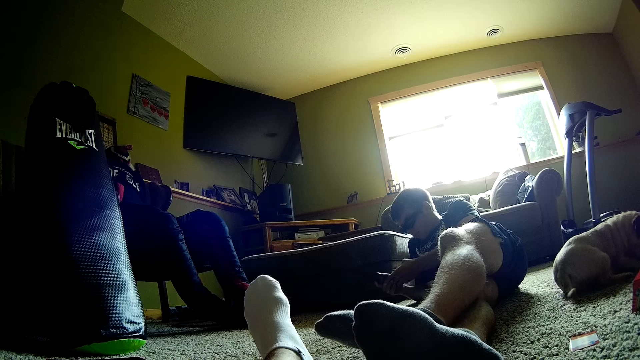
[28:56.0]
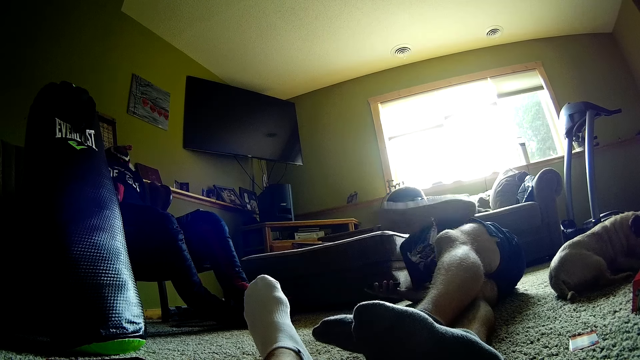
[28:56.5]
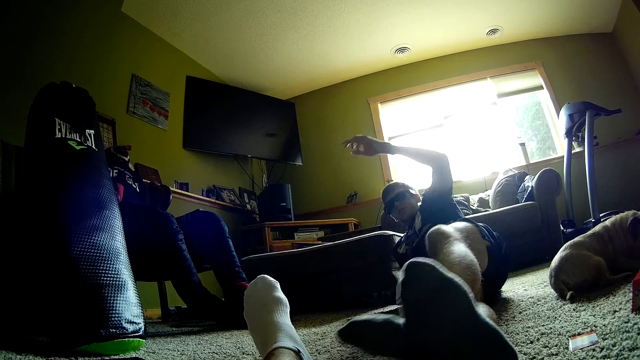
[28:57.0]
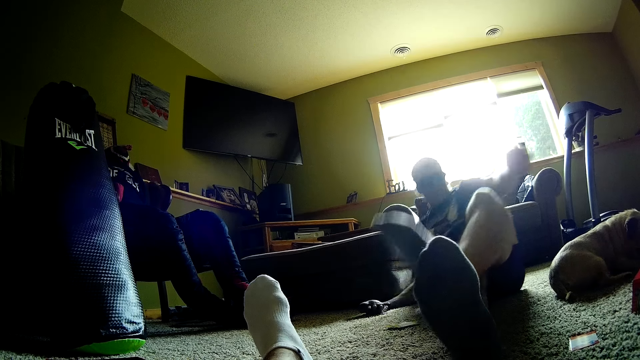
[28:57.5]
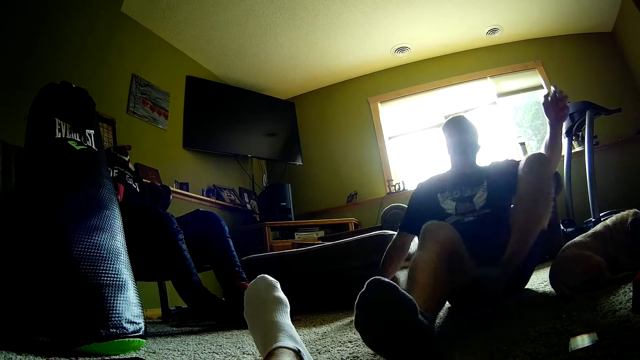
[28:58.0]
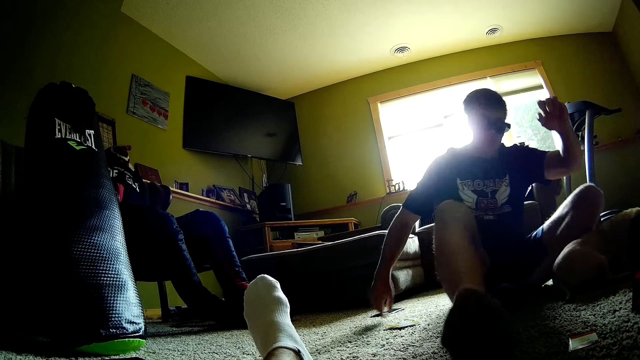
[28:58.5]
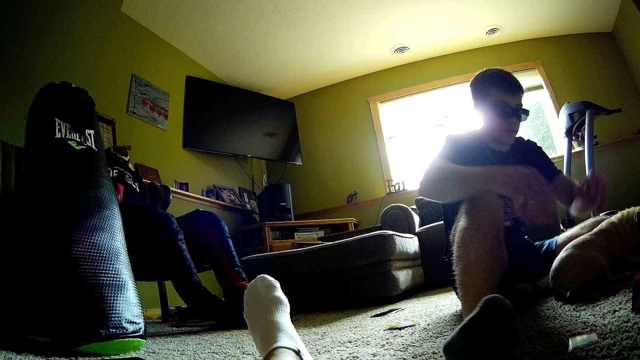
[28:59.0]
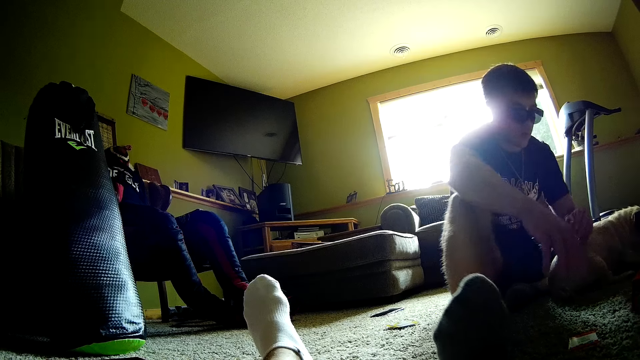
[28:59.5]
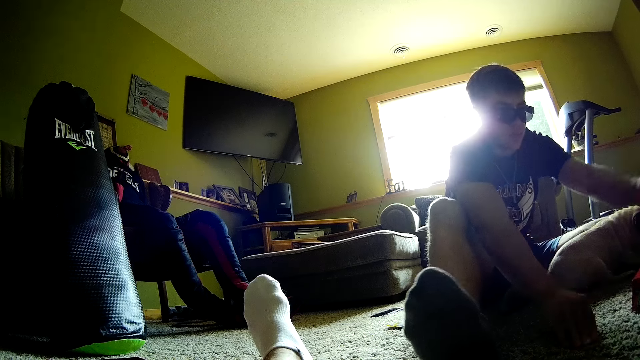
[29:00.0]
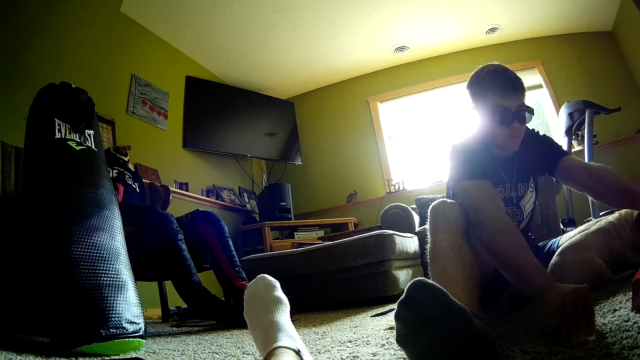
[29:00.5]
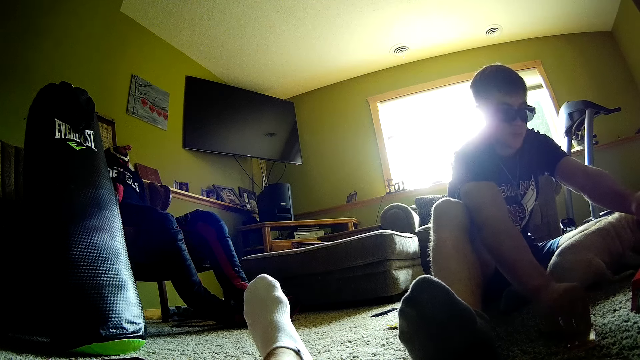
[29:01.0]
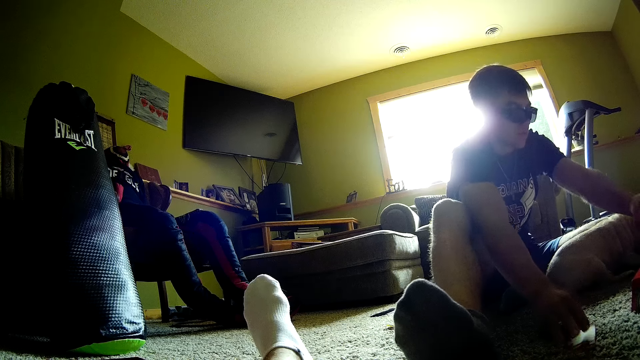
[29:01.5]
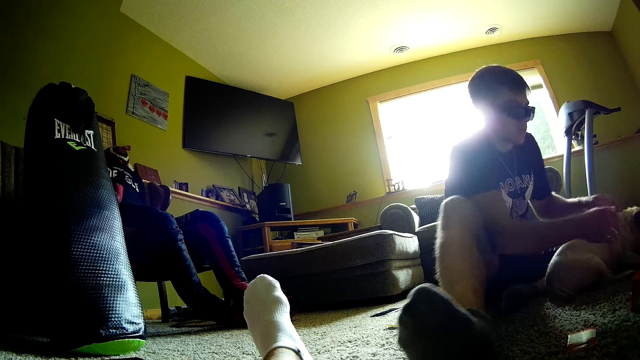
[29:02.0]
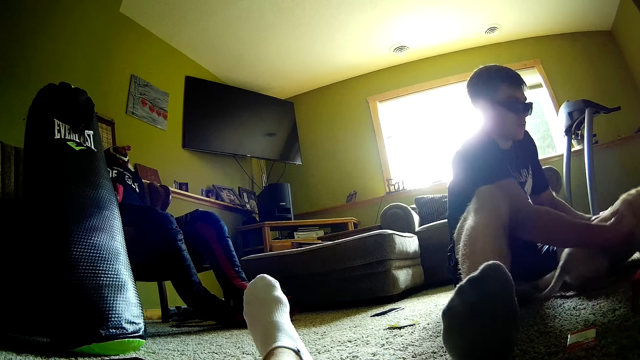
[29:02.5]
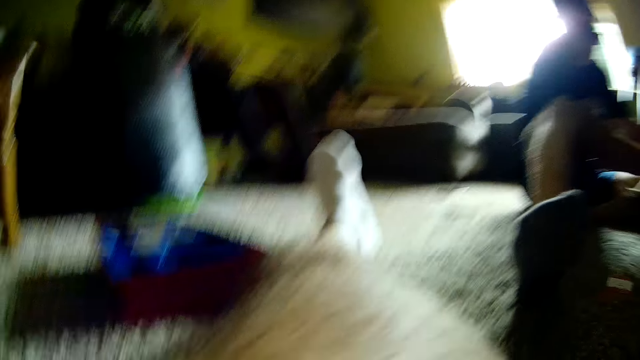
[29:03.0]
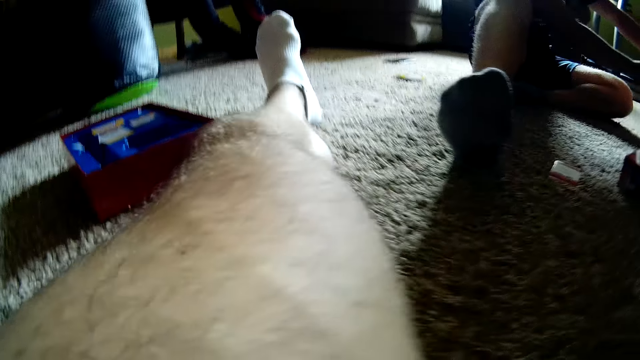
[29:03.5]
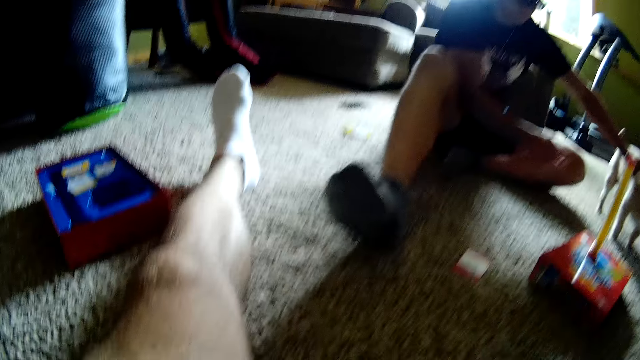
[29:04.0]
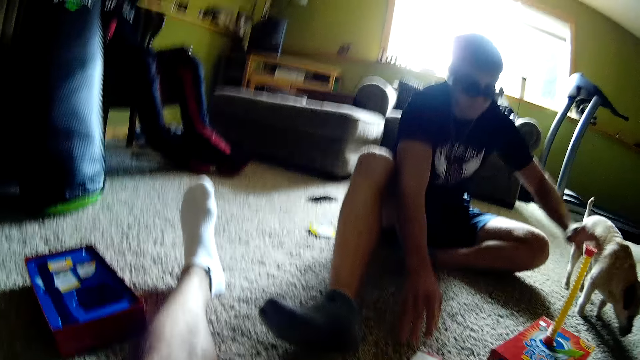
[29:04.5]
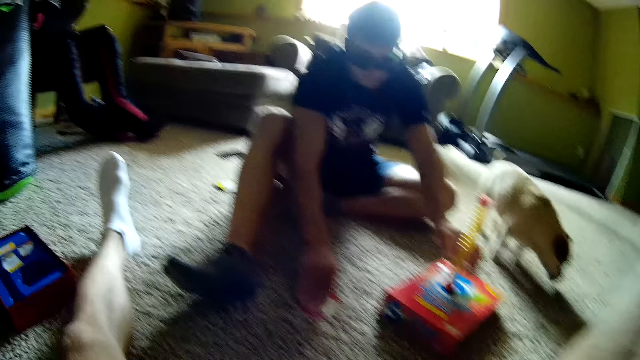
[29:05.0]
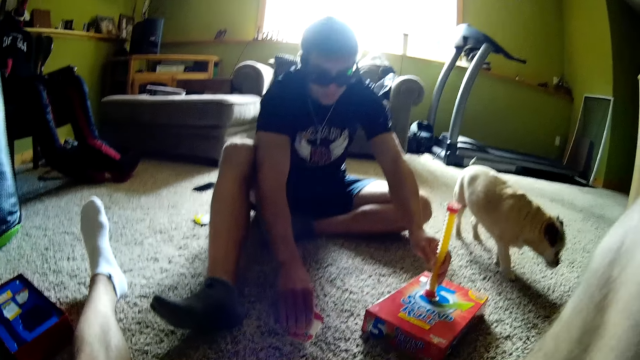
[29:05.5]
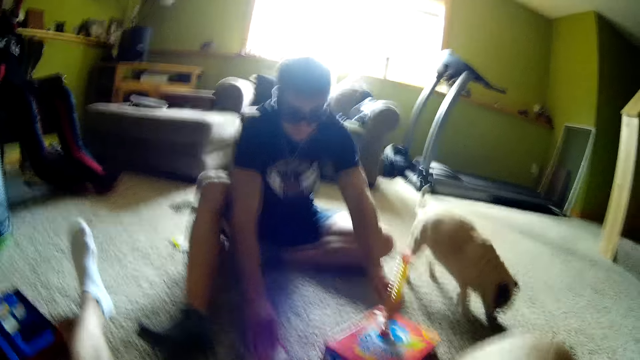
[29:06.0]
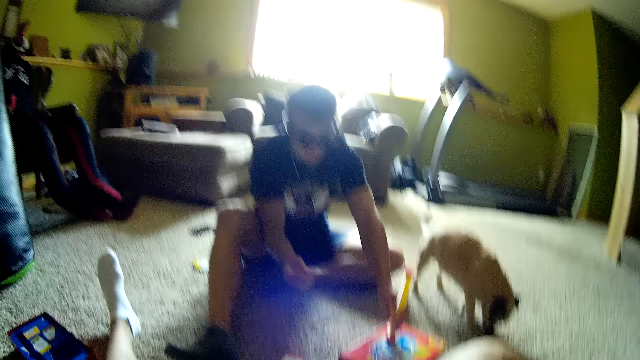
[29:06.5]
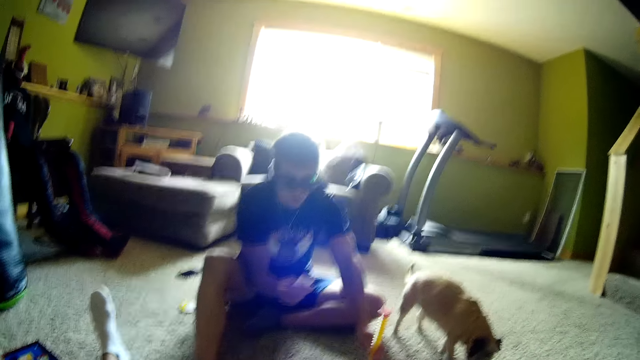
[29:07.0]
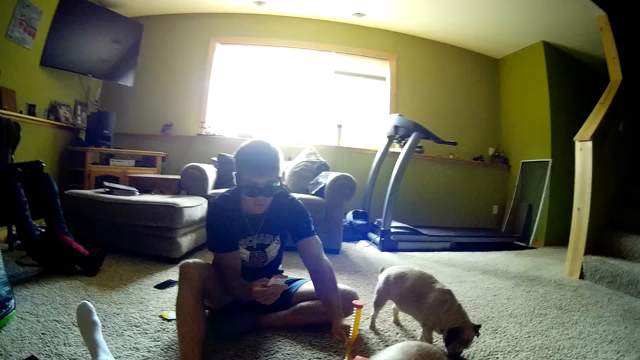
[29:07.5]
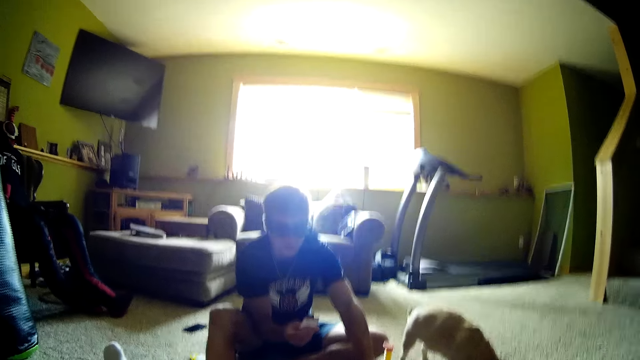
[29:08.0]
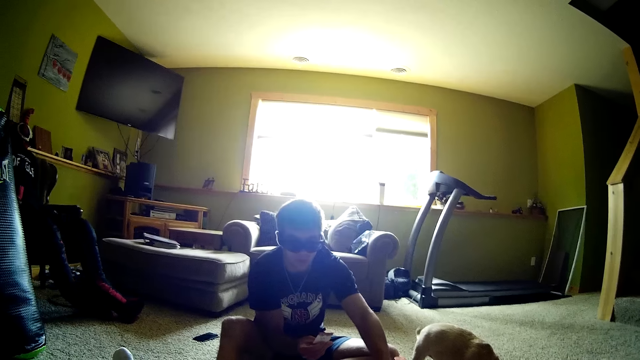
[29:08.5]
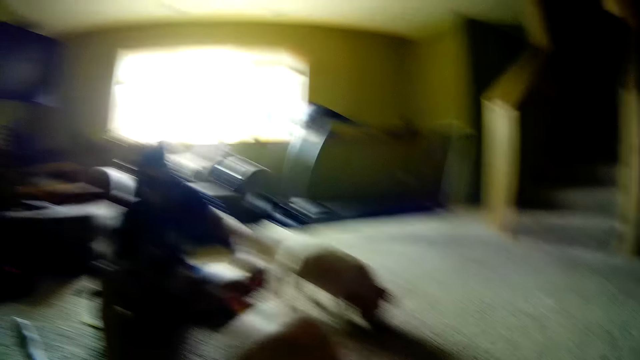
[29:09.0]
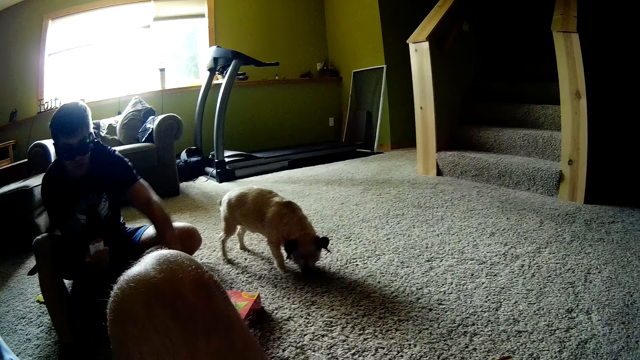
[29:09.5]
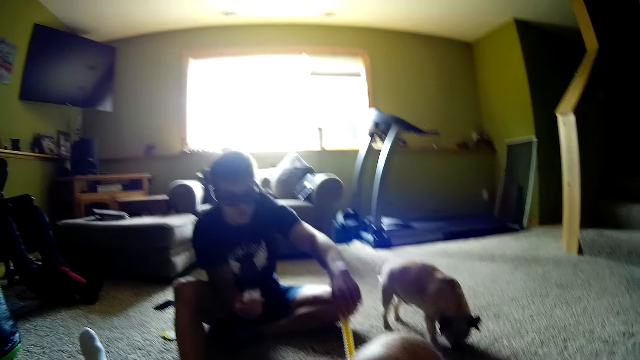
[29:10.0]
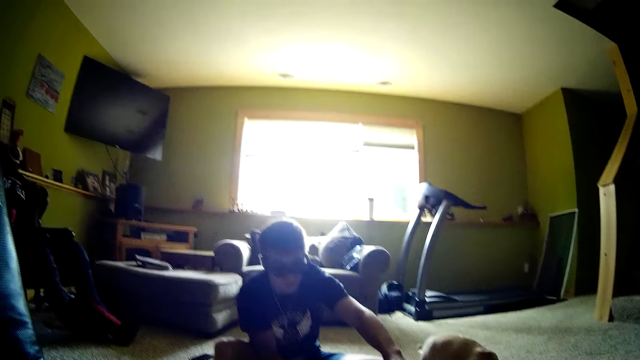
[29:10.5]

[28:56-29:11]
A man raises up, sits down, and puts the phone on the floor. The man touches the cards. The man moves the dog and holds the dog. The camera wearer picks up the camera. The man holds a card, holds a timer, and picks up the card. The camera wearer puts on the camera.

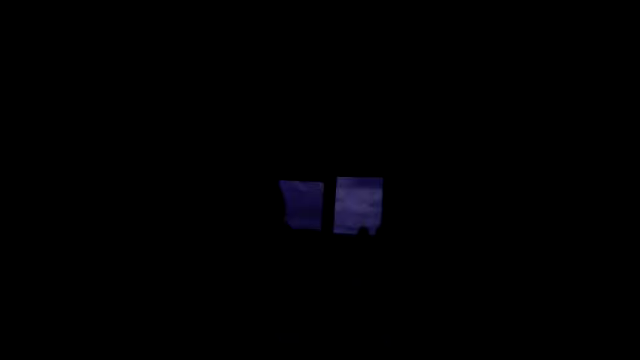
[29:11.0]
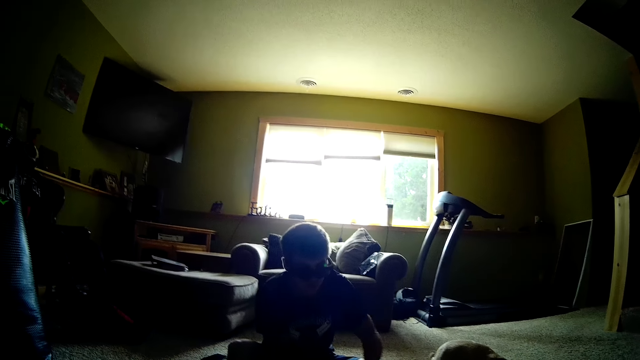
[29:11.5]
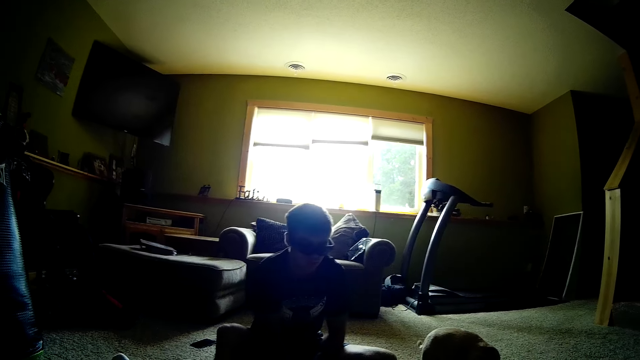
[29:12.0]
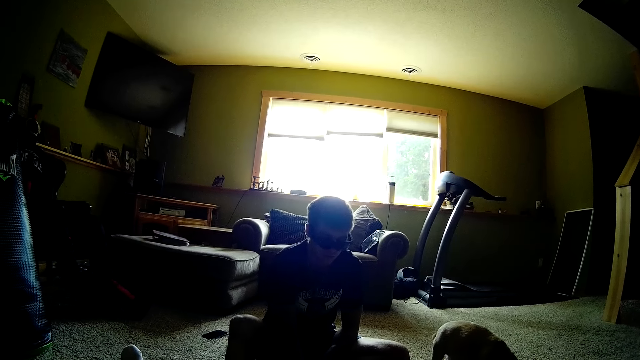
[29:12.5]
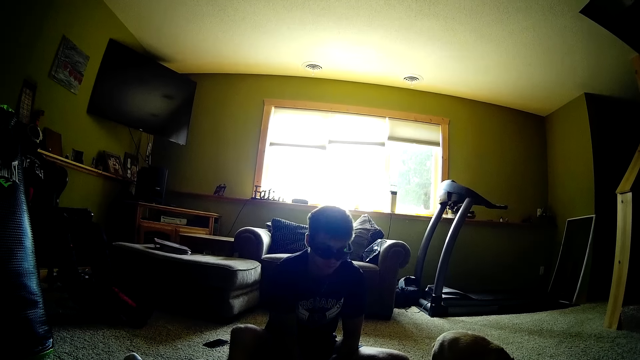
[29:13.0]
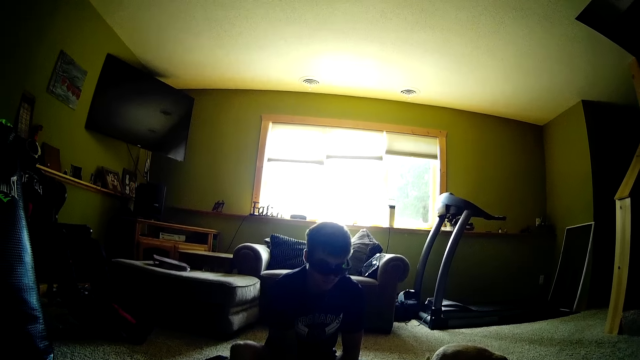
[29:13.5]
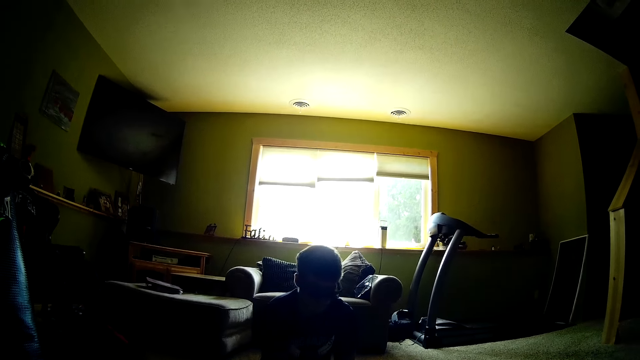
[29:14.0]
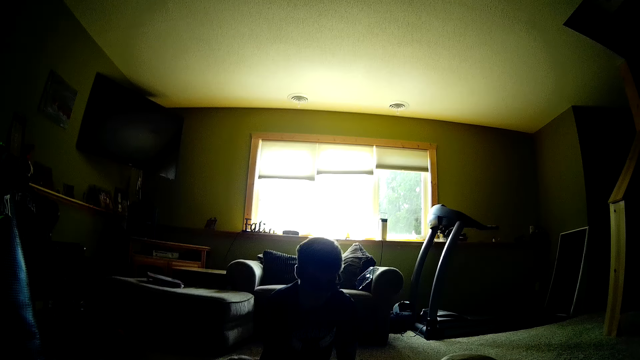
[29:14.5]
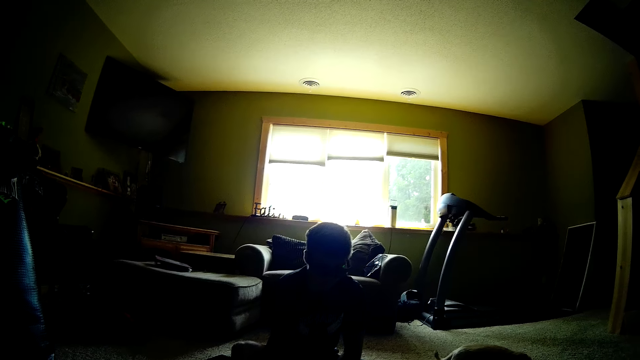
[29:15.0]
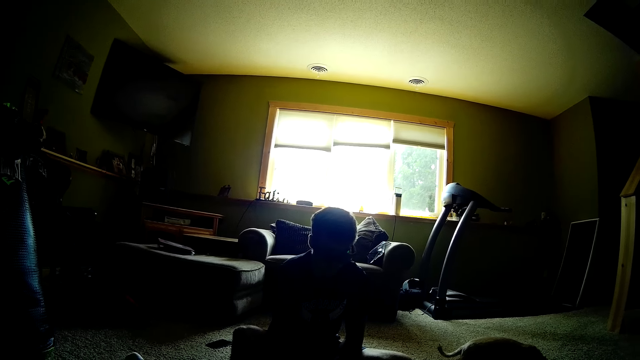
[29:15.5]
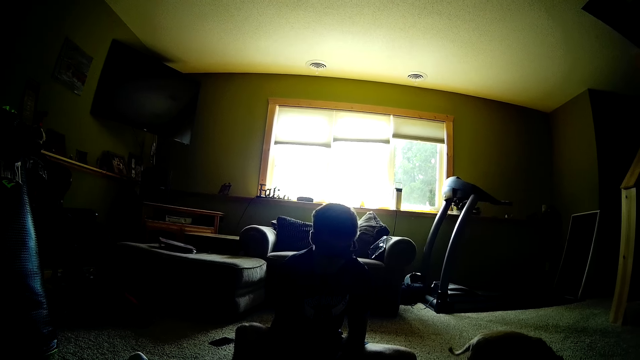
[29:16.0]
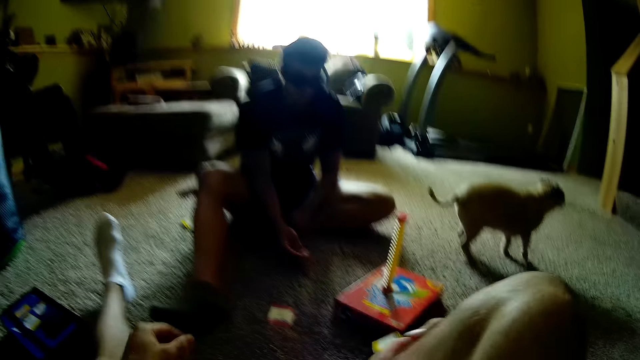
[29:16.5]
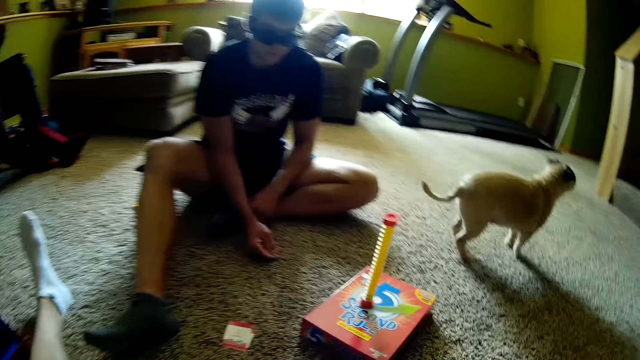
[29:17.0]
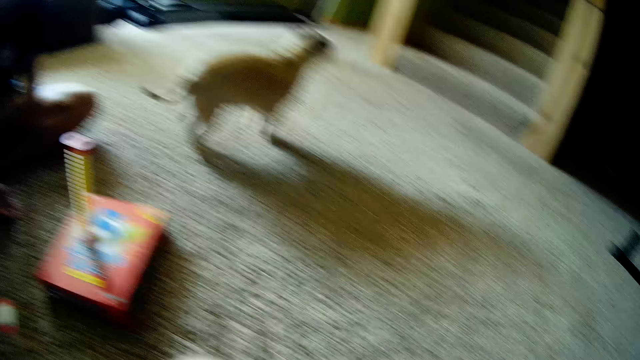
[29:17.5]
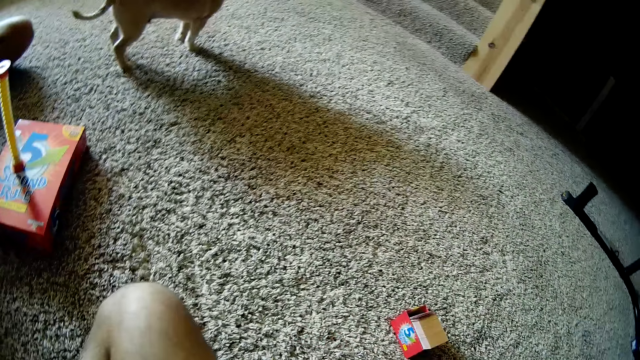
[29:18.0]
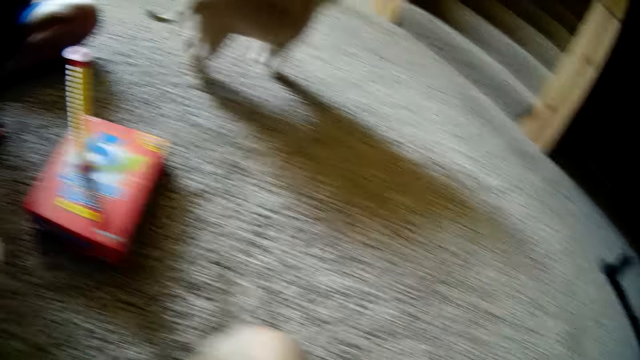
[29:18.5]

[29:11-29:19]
The camera wearer interacts with a person. They look around.
